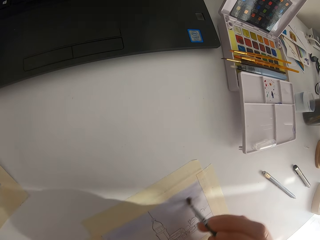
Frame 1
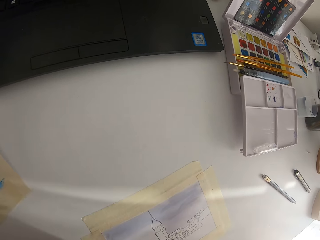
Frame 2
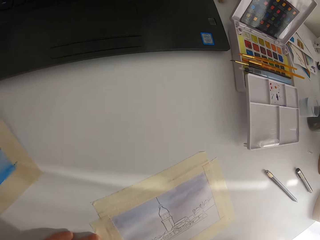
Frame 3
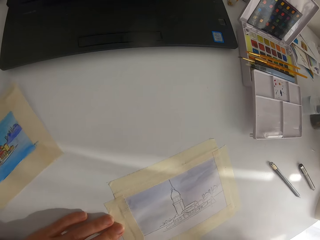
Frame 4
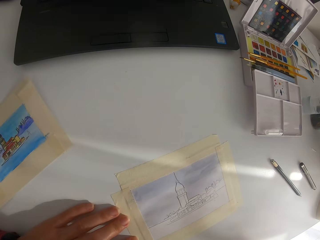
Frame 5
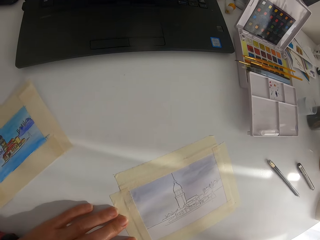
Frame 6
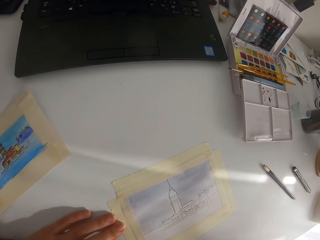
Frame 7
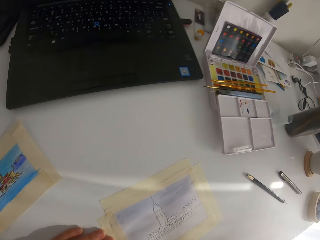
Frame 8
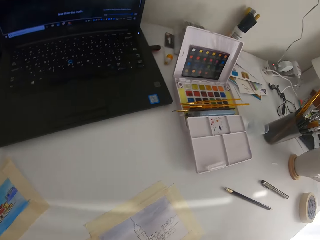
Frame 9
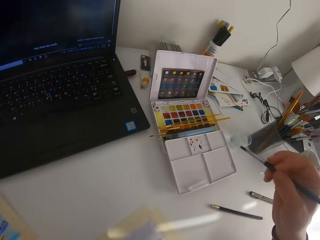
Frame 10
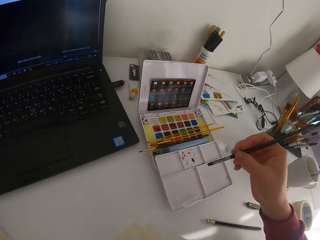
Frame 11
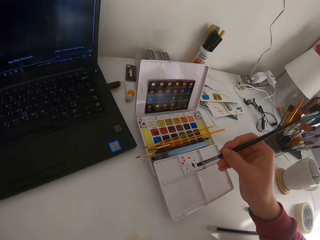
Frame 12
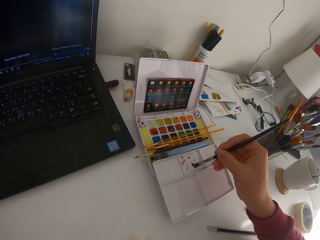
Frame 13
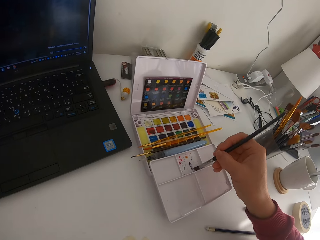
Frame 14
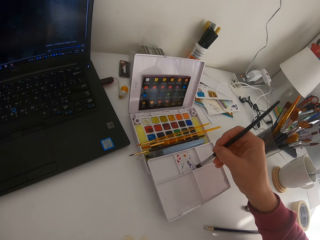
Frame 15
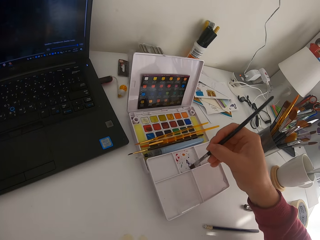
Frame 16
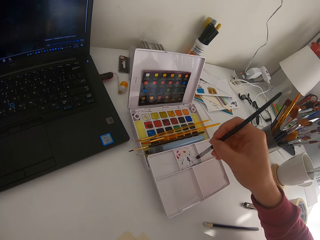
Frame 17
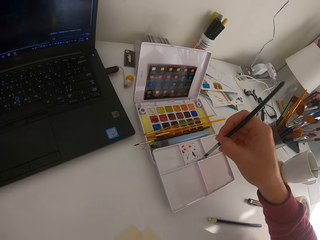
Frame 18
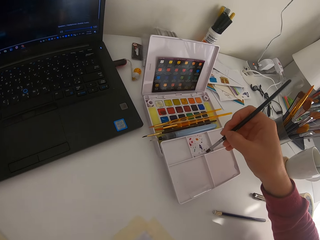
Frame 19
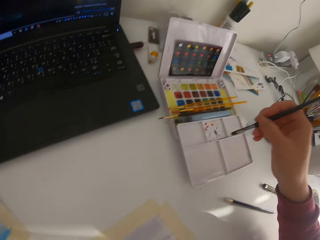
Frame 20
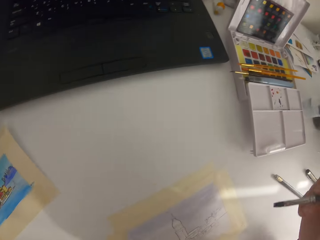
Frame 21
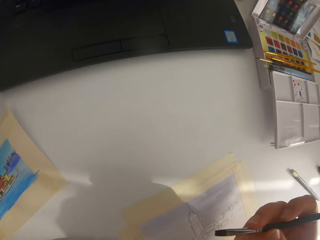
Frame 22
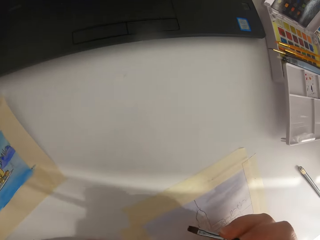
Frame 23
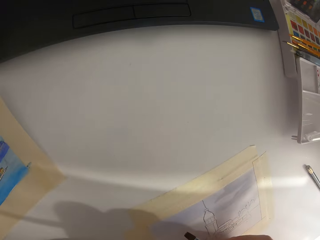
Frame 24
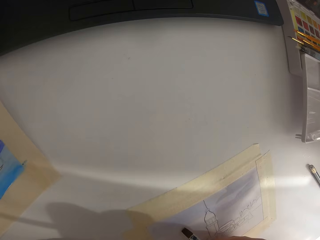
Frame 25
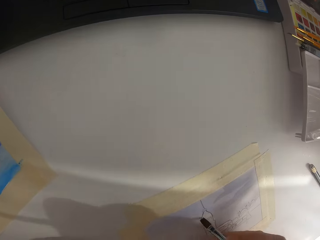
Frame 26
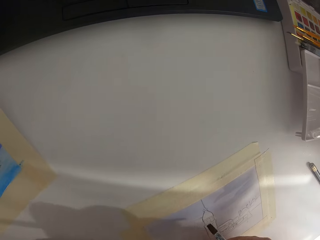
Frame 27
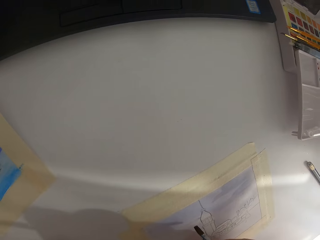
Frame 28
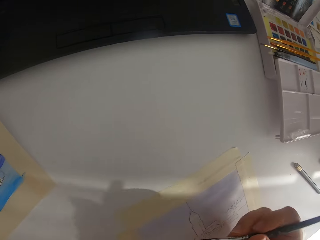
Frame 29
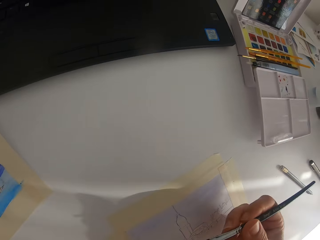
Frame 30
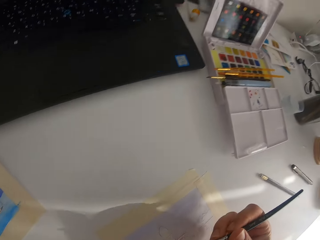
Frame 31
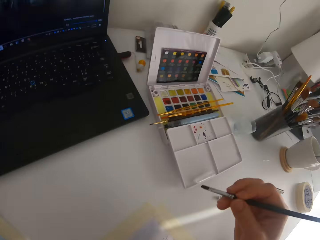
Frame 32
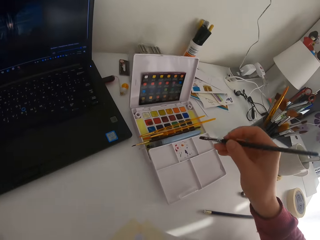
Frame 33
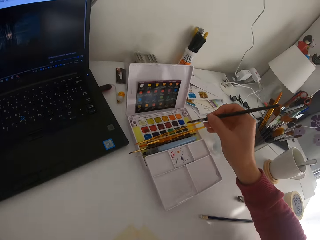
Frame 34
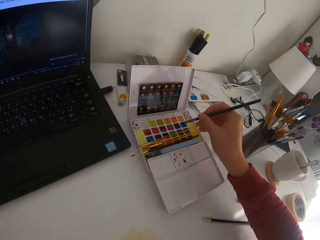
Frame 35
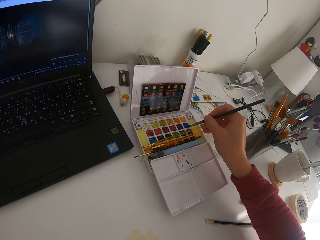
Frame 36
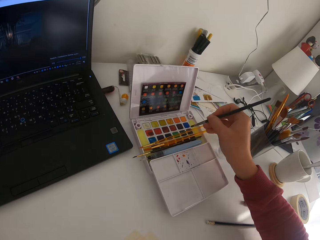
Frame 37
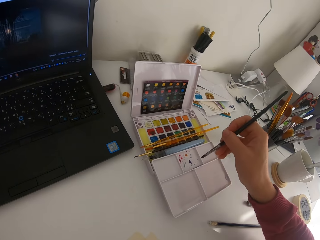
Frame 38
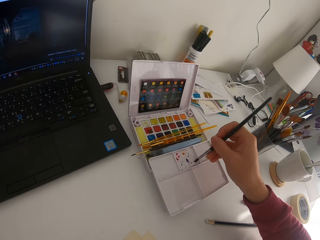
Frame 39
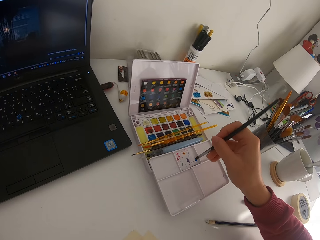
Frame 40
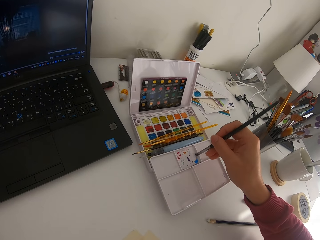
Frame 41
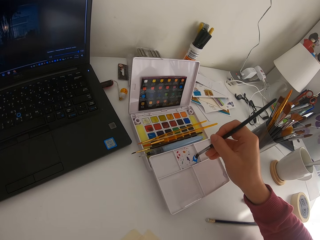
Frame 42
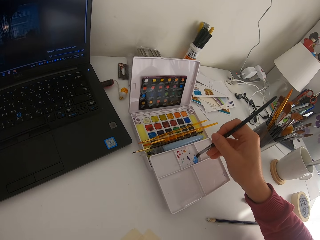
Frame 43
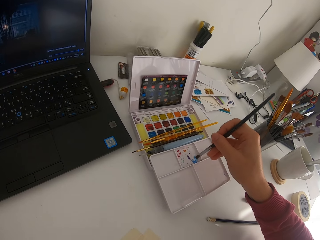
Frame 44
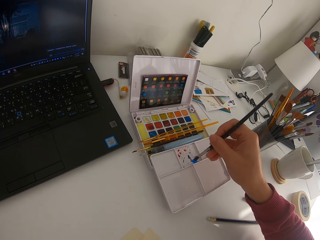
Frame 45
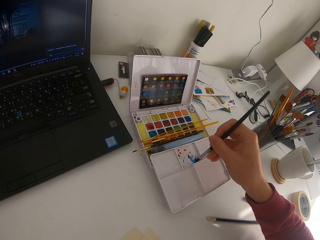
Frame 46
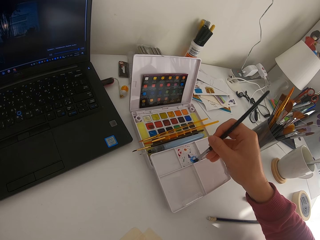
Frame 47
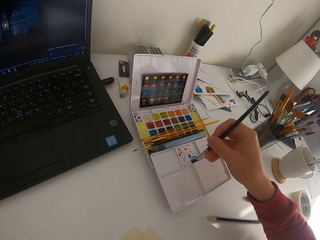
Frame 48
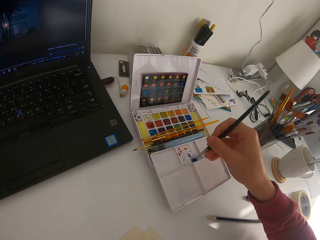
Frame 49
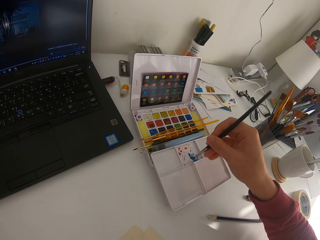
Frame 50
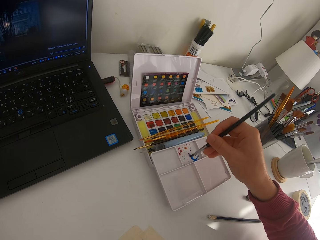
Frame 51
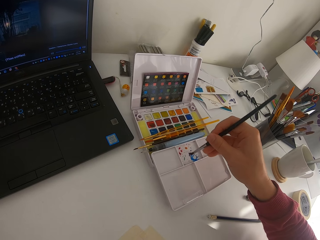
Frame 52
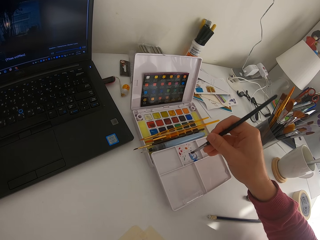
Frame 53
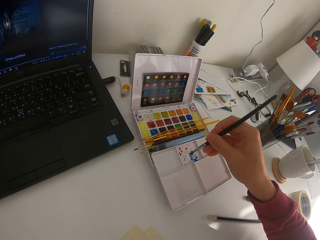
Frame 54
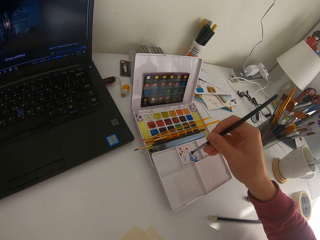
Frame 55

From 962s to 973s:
The camera wearer paints on the paper. They dip the brush in paint on the paint palette. They paint on the paper. They touch the paint brush on the solid watercolor.

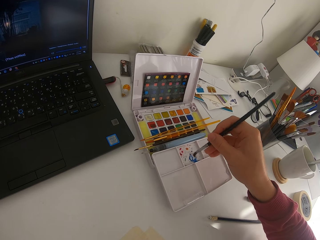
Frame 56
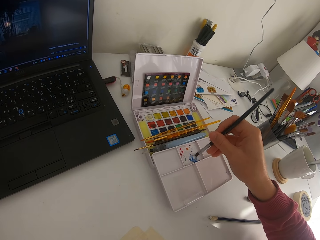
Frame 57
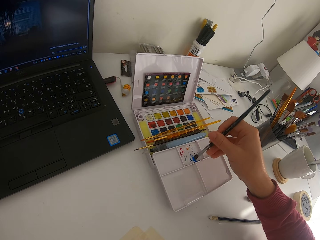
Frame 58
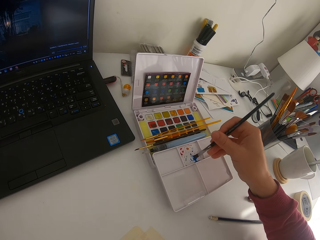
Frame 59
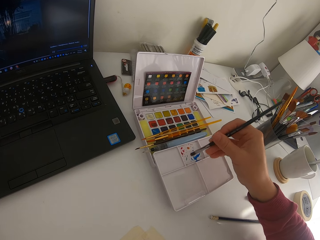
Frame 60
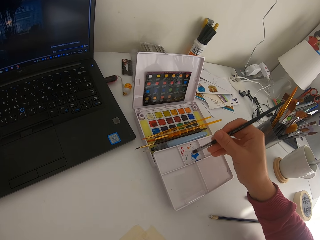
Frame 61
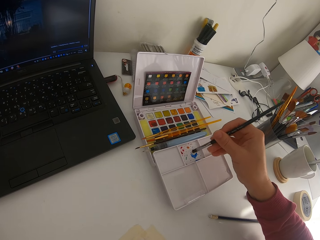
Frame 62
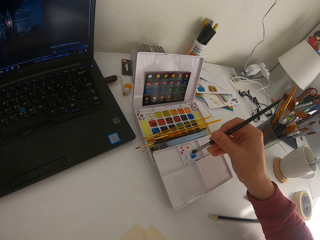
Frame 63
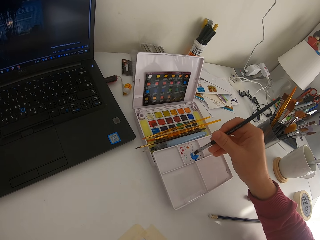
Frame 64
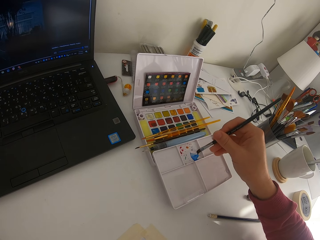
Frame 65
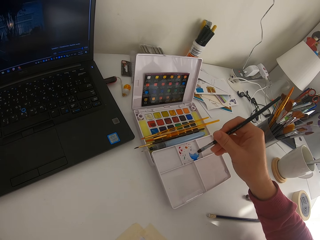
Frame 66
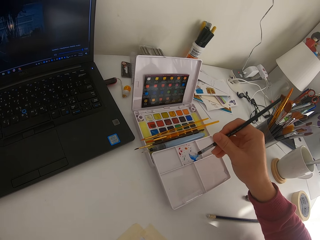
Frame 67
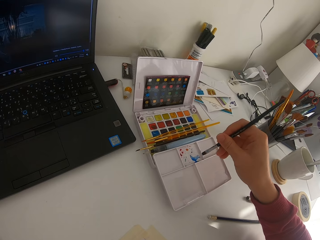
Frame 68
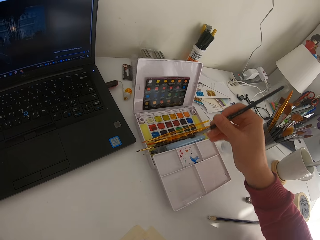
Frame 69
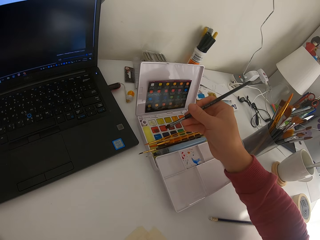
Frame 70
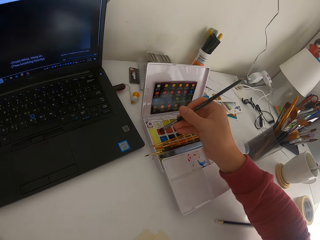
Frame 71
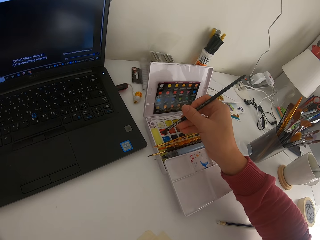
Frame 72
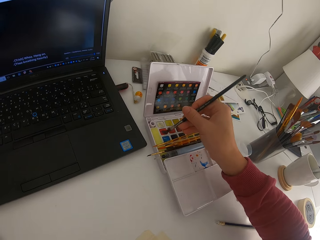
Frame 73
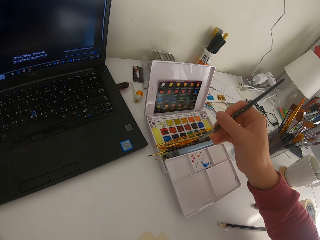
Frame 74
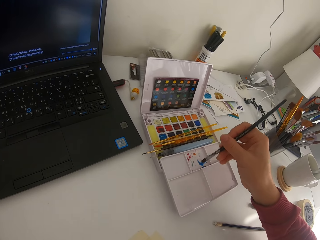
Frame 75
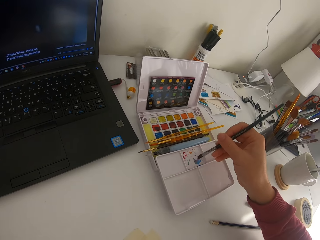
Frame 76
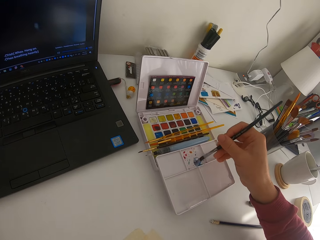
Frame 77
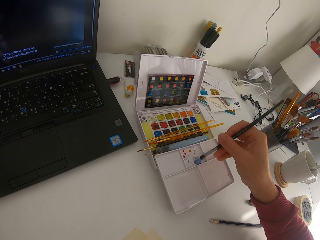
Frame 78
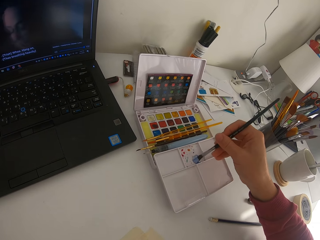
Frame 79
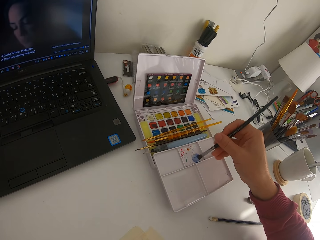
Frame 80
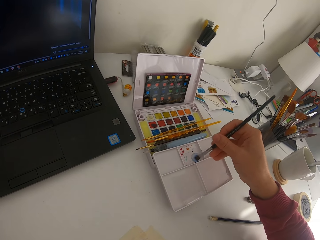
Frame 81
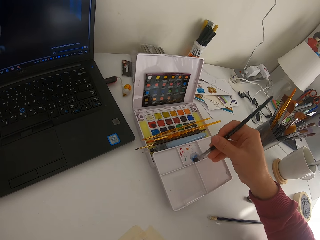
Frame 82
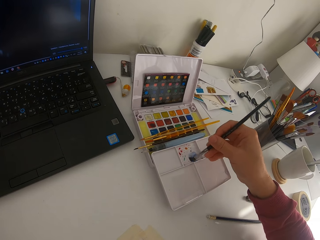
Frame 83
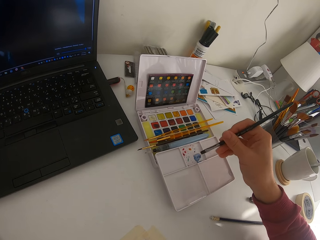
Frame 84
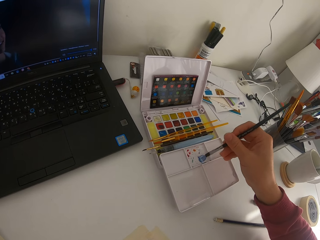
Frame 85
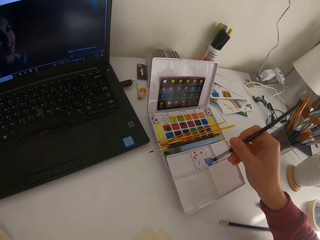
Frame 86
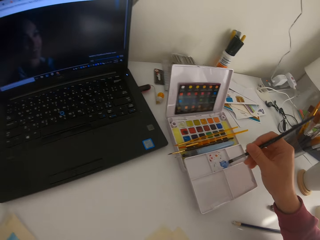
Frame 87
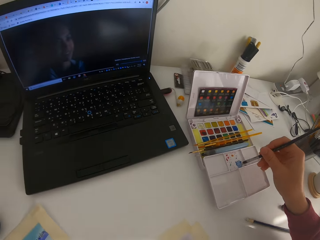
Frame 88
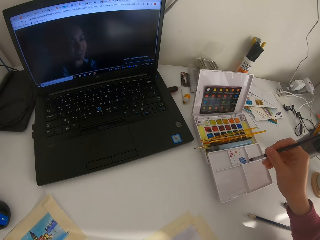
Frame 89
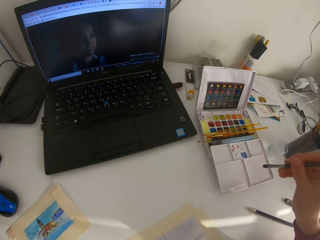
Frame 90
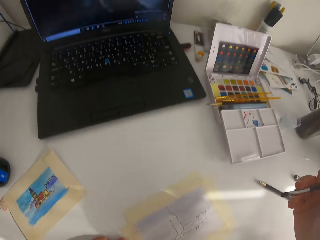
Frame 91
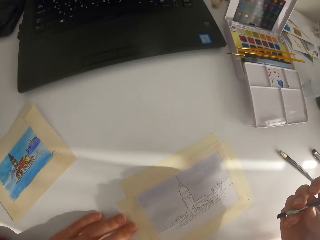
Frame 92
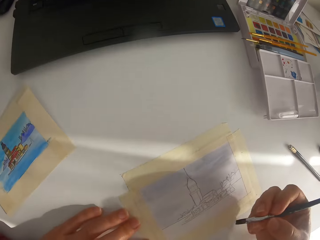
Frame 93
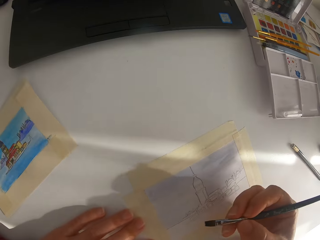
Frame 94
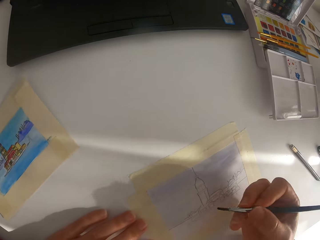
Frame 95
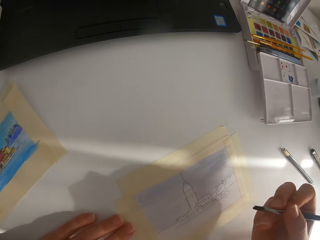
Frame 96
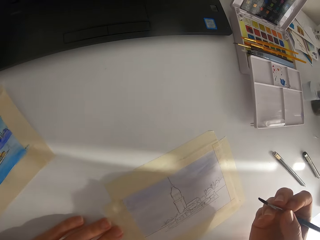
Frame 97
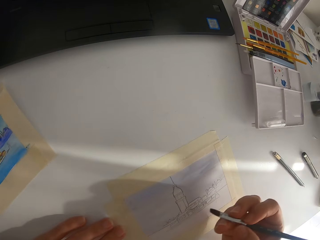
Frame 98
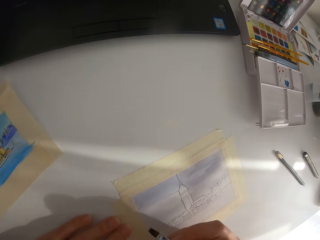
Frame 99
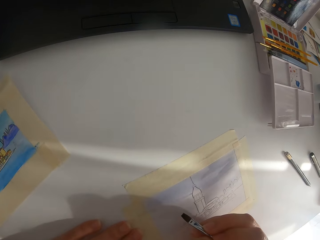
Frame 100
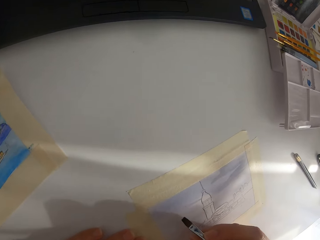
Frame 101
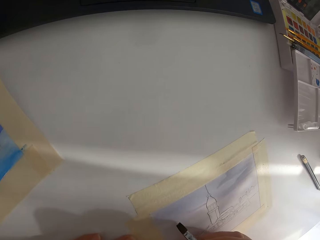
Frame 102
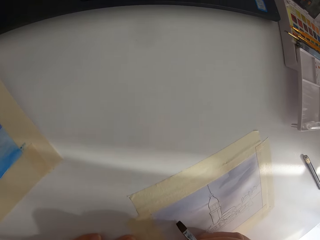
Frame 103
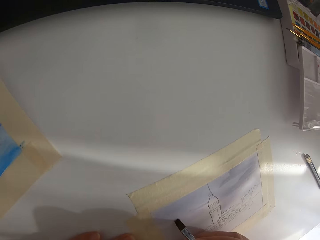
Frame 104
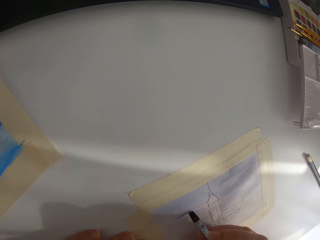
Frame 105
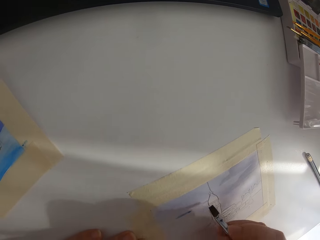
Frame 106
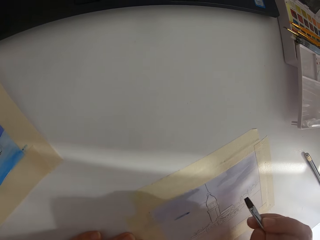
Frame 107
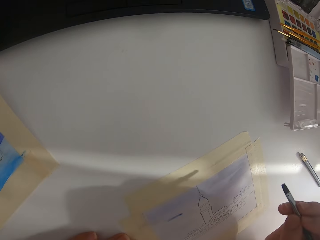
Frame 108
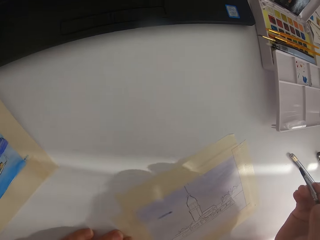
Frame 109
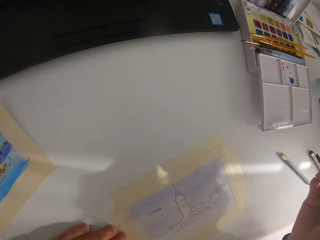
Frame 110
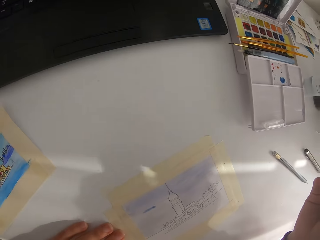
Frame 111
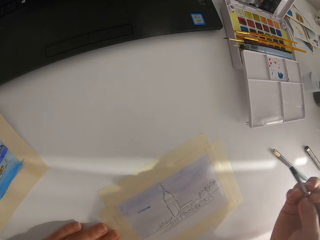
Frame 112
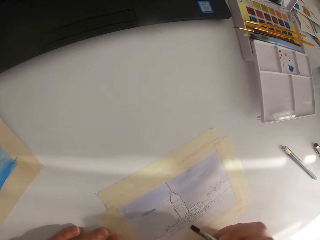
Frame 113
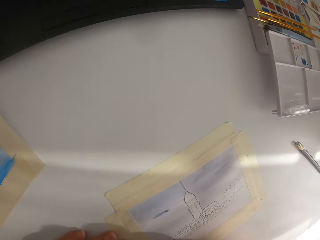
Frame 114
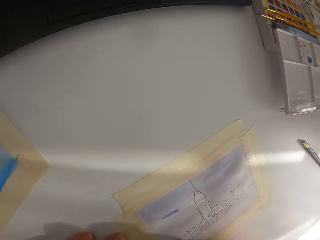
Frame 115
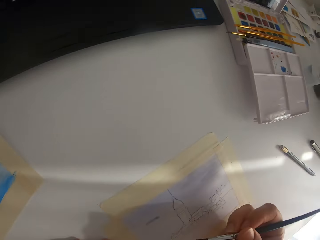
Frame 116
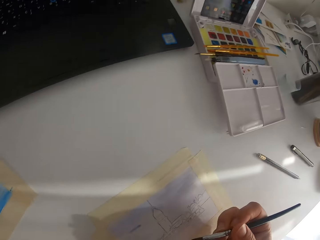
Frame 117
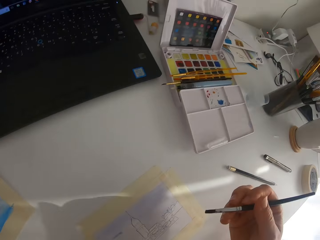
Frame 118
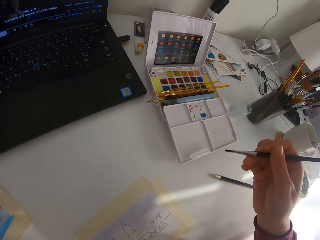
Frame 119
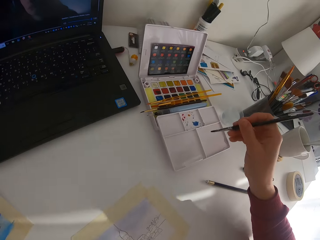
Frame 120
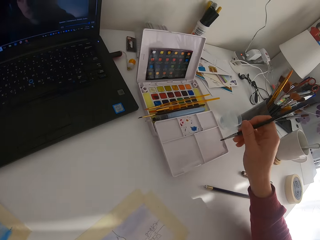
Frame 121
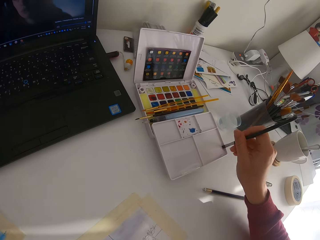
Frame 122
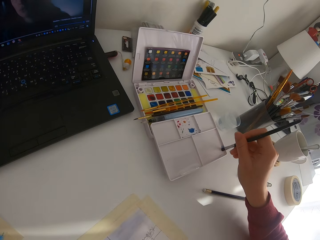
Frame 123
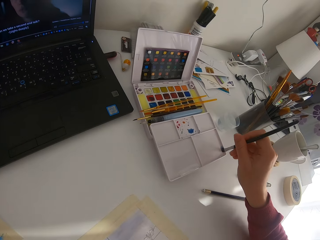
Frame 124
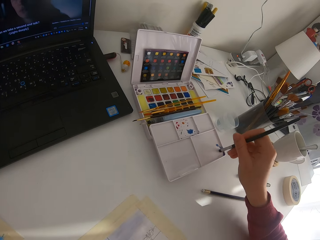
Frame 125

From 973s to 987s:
The camera wearer mixes the paint on the paint palette. They touch the paint brush on the solid watercolor. They mix the paint on the paint palette. They paint on the paper.
